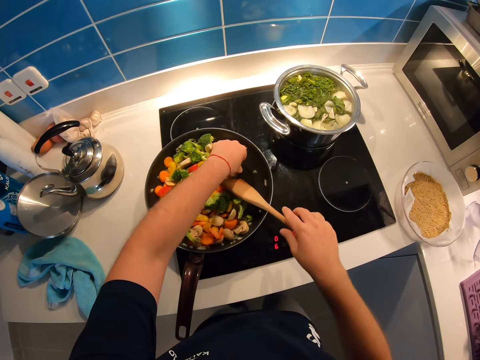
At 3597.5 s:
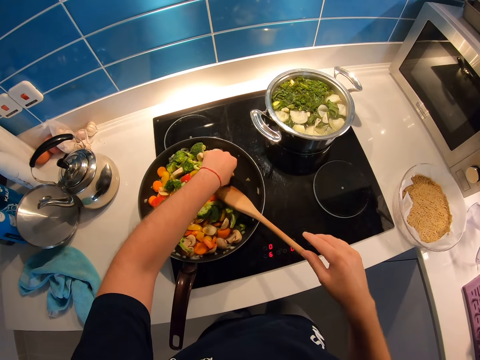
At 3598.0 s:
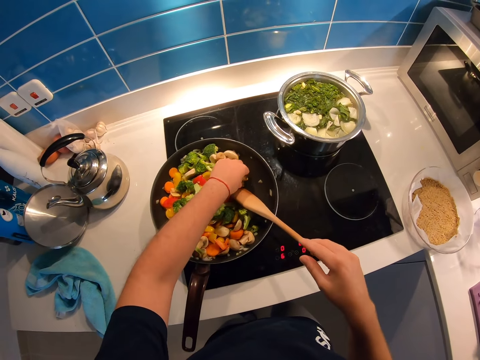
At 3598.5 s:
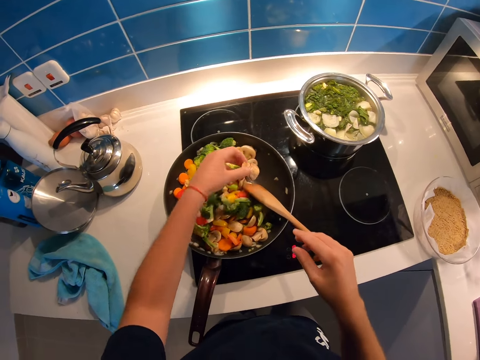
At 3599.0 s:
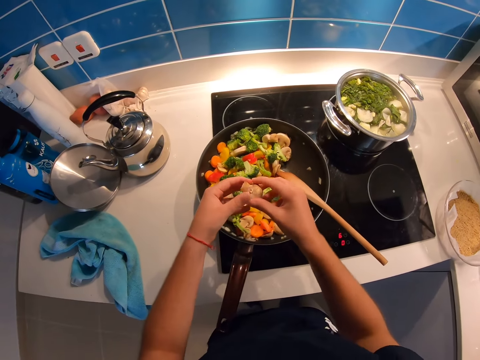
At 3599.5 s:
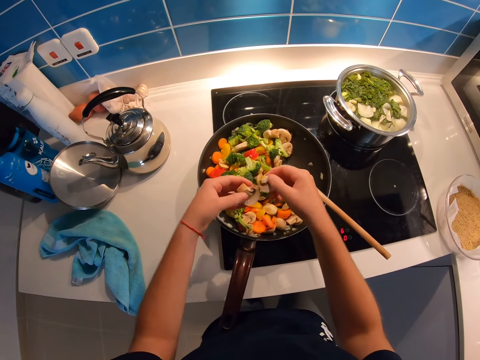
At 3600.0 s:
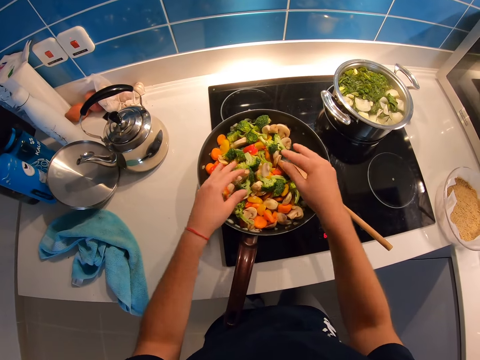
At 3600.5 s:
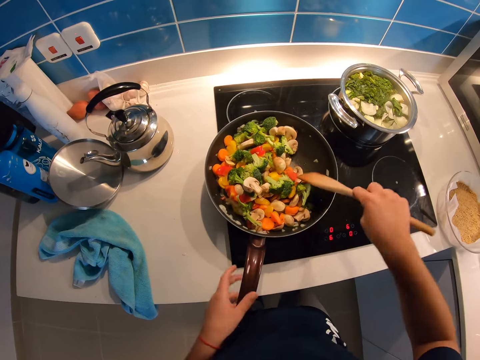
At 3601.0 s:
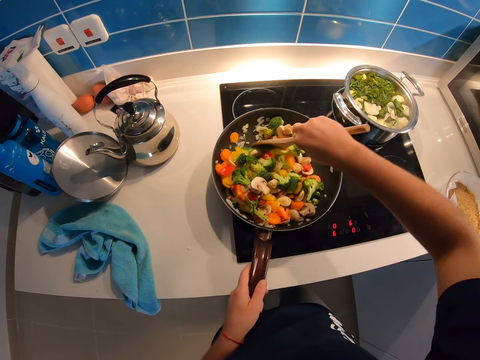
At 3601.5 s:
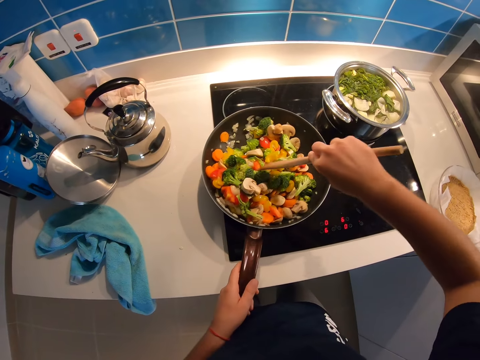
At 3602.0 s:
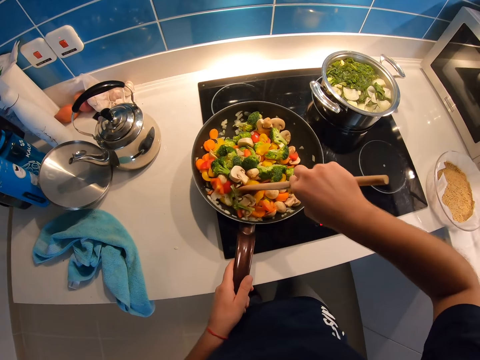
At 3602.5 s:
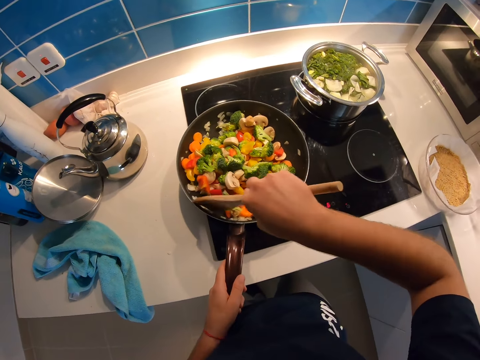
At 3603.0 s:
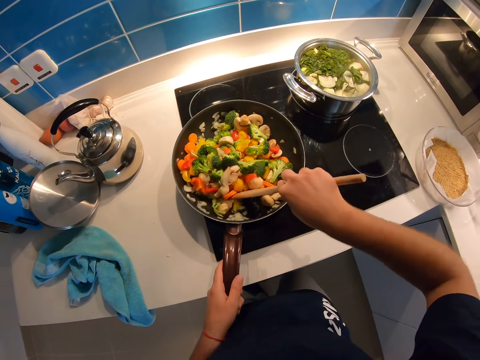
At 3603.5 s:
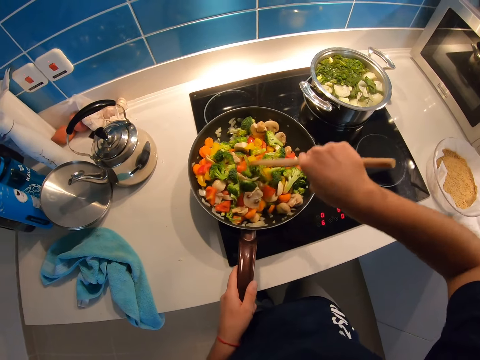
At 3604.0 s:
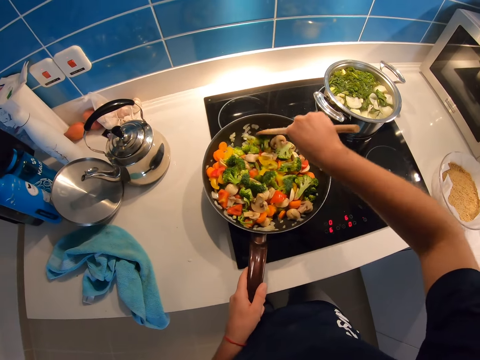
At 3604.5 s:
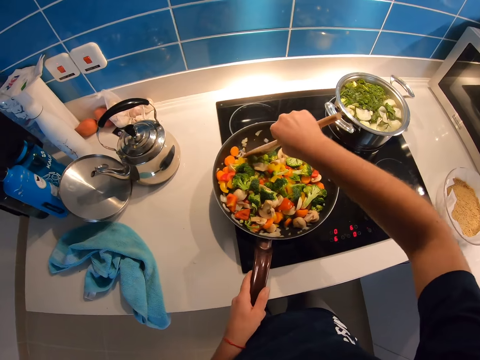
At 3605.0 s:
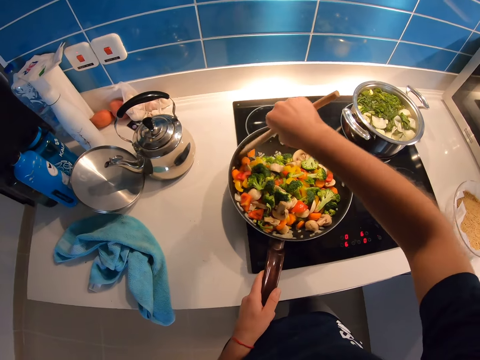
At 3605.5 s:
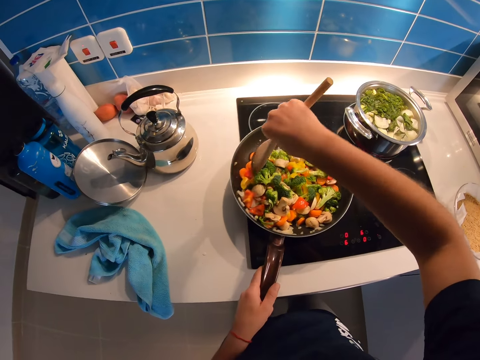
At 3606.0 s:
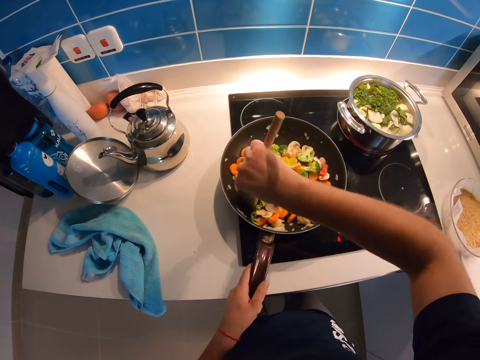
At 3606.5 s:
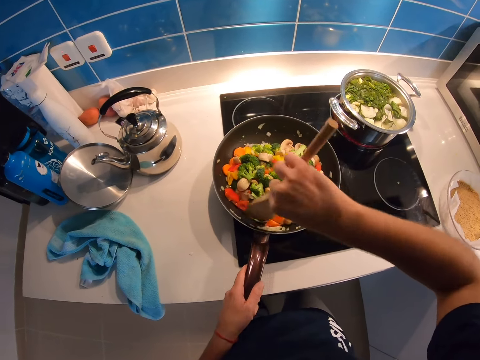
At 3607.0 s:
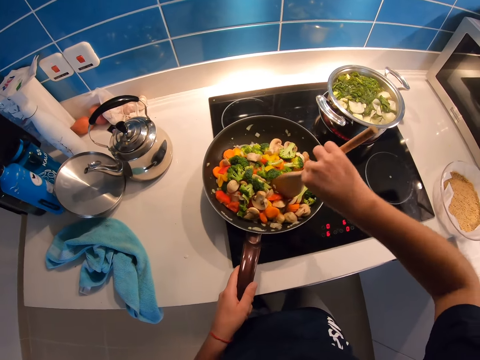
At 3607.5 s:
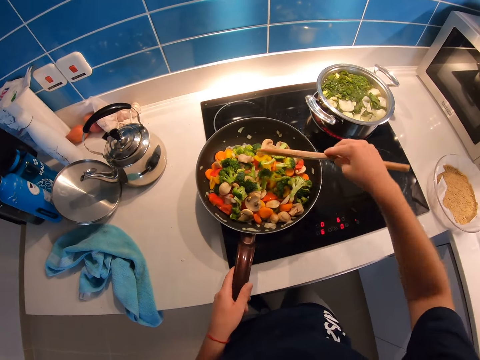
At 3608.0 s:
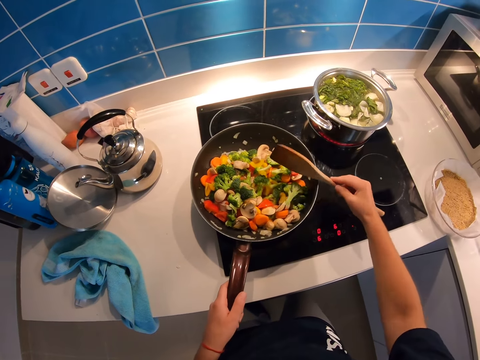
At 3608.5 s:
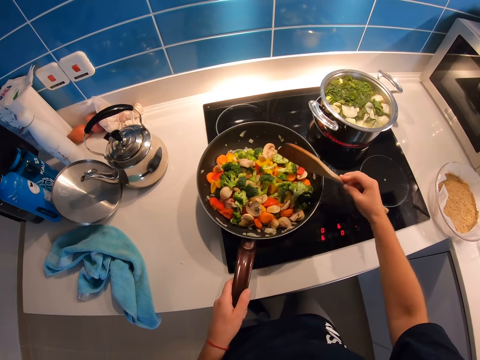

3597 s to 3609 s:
The camera wearer picks something. They cut something. They drop something in the frying pan. They stir food.

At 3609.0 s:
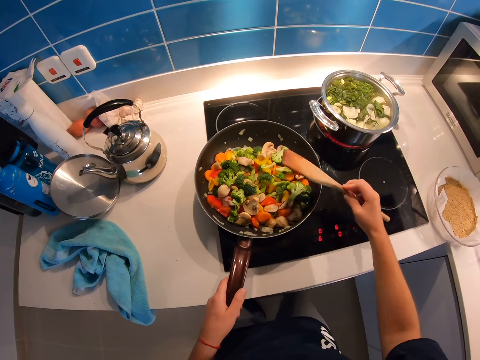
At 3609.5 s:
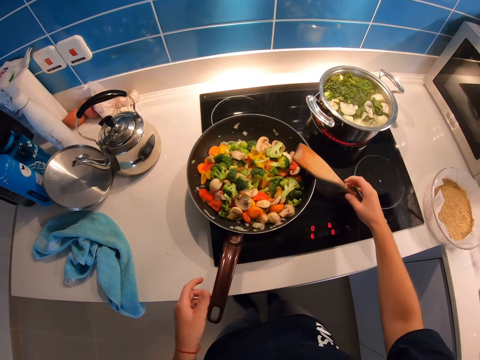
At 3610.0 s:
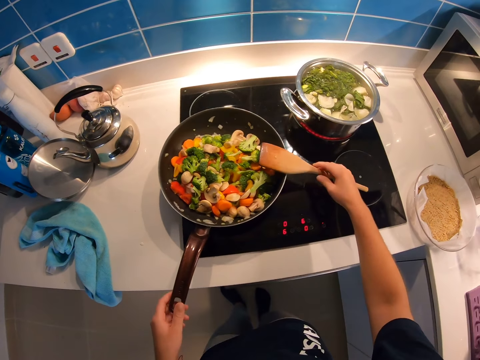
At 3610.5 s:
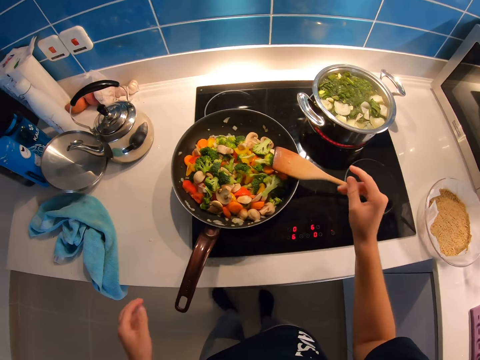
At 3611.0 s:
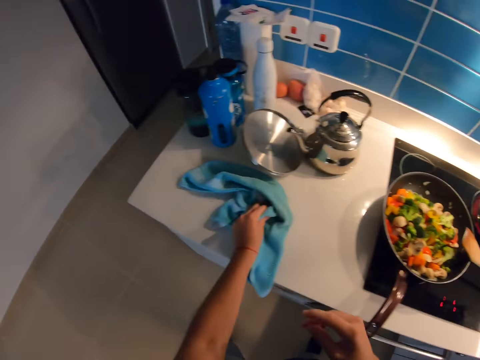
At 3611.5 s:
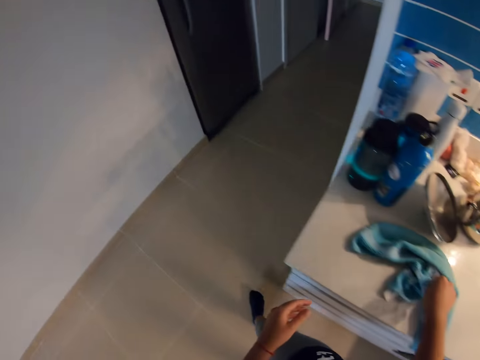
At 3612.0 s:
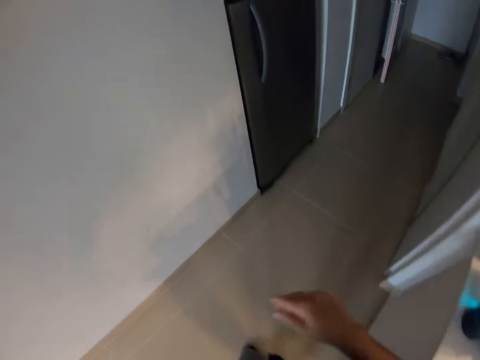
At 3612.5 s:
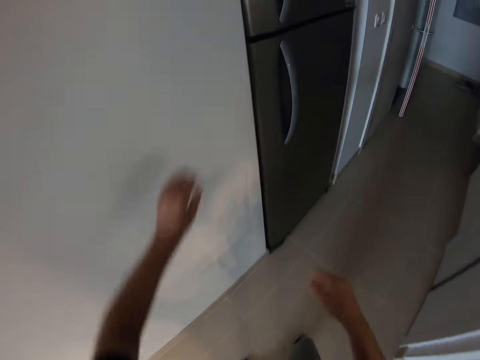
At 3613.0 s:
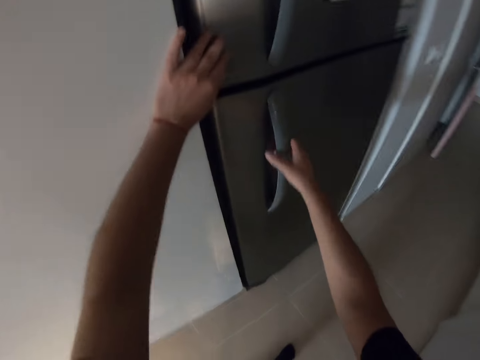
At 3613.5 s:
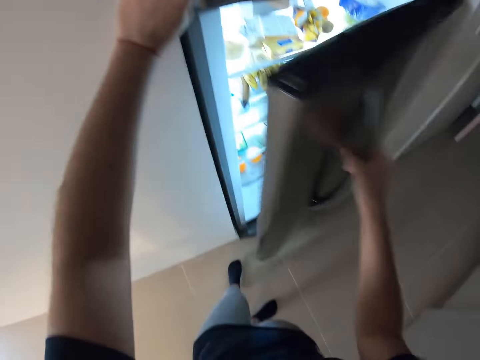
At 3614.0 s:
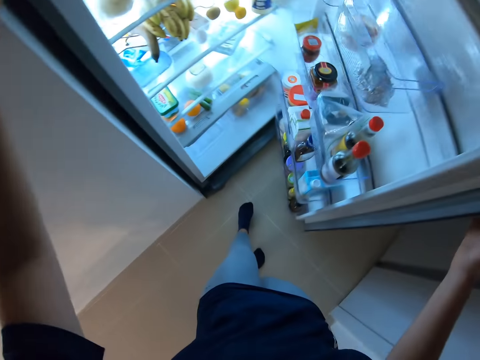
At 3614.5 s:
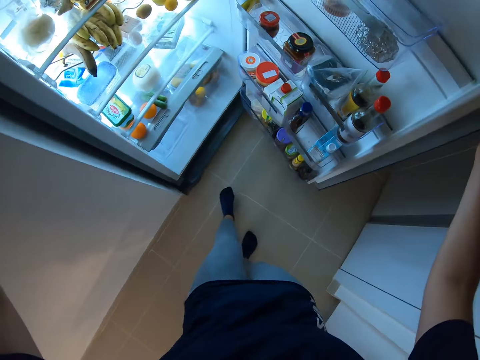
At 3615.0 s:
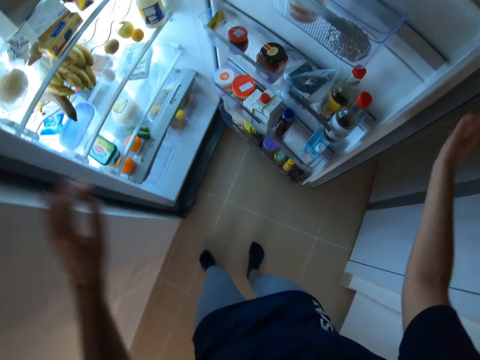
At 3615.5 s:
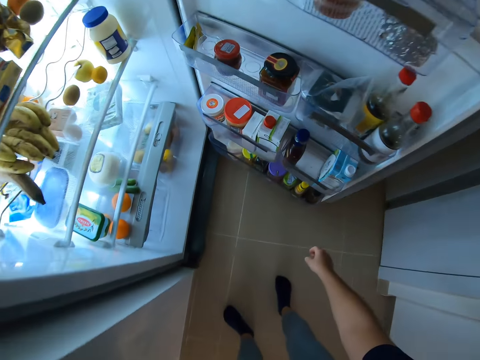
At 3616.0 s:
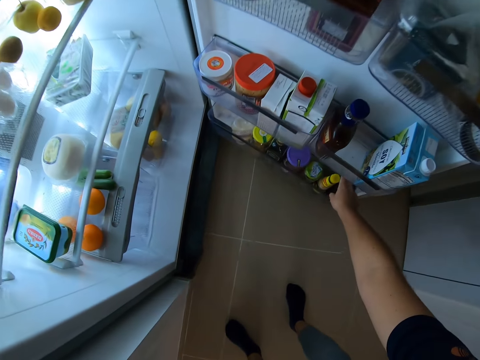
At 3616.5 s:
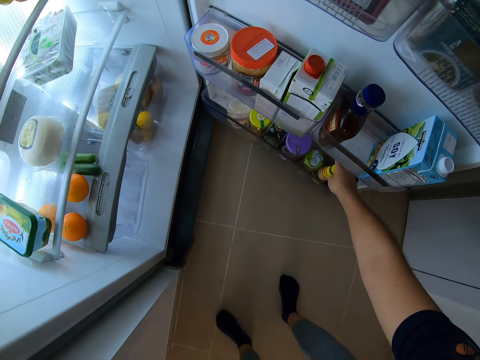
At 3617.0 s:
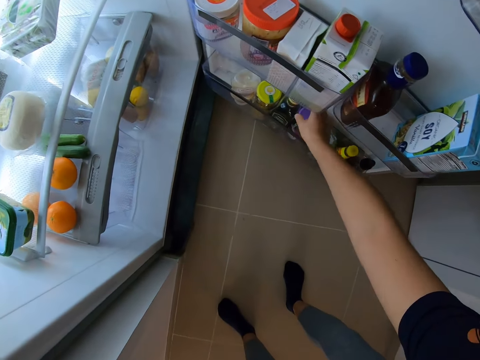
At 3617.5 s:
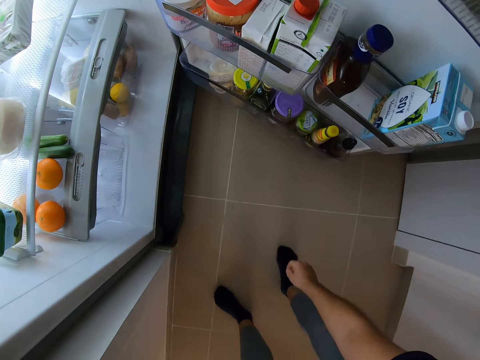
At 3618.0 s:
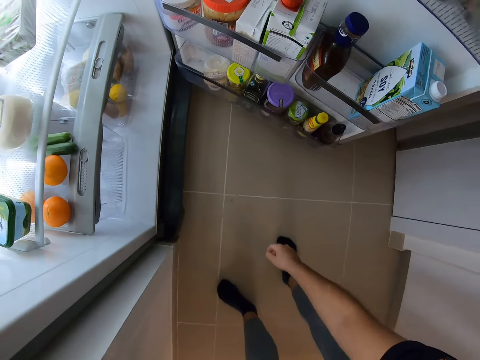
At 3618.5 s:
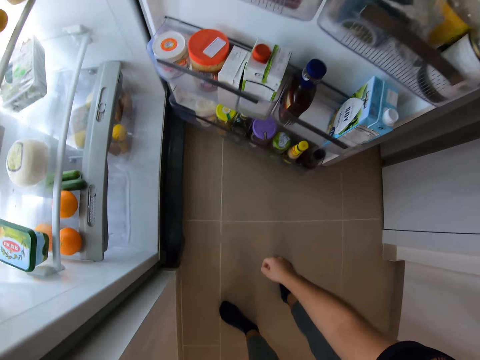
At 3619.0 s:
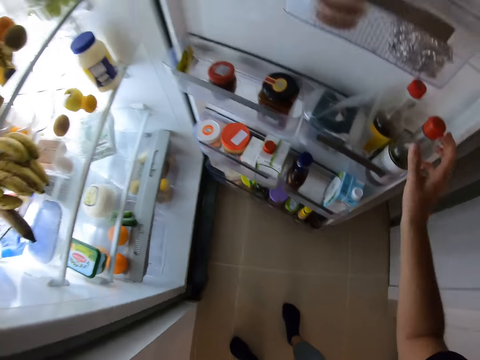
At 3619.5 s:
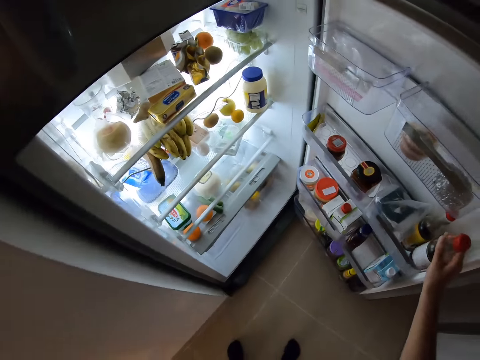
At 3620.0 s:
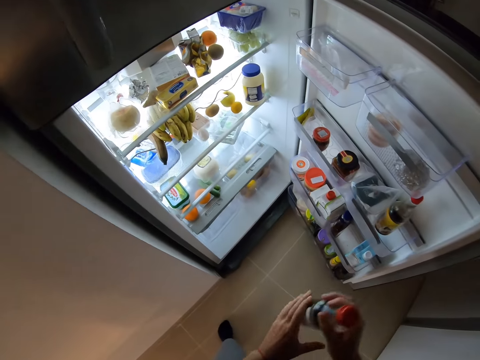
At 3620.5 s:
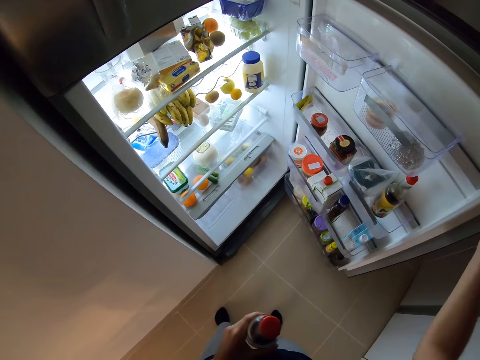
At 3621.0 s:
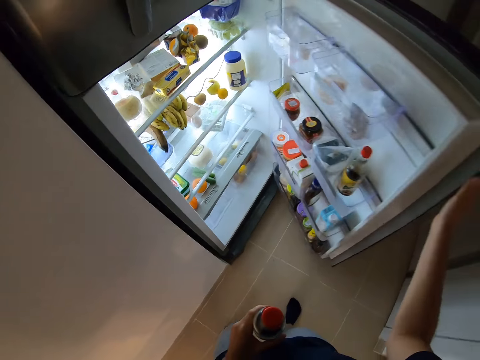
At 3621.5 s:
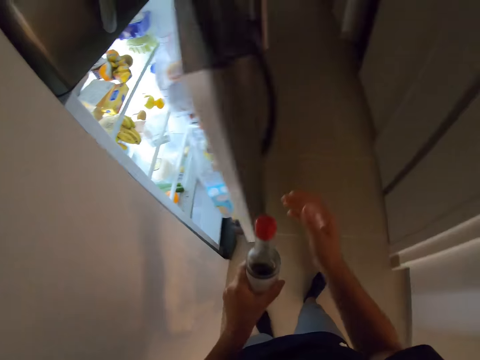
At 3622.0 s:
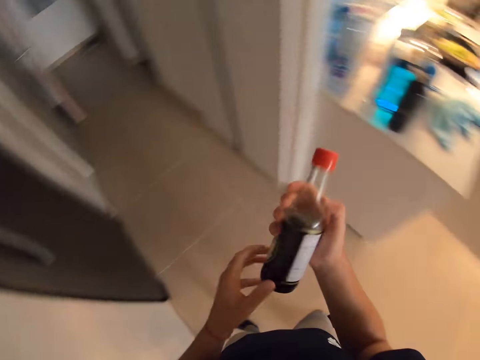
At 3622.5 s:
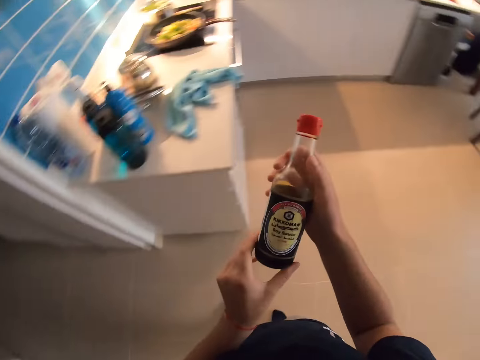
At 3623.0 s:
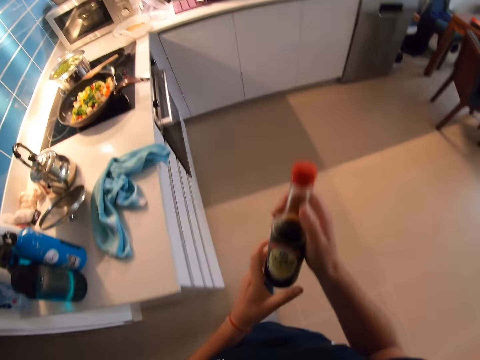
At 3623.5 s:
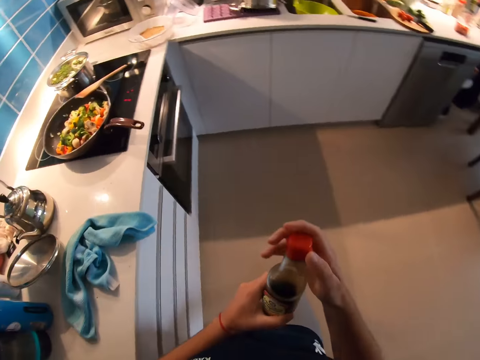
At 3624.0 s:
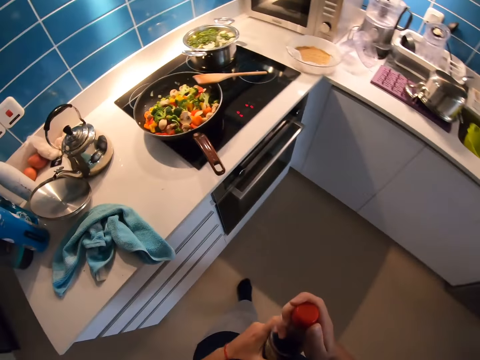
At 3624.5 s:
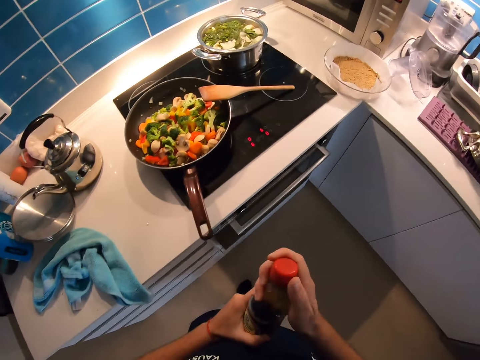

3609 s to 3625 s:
The camera wearer places the wooden spatula on the frying pan. They touch the hand towel. They walk around the kitchen. They open the fridge. They check in the fridge. They bend down. They check in the fridge. They stand up. They pick up something. They close the fridge. They check something. They walk around the kitchen.
